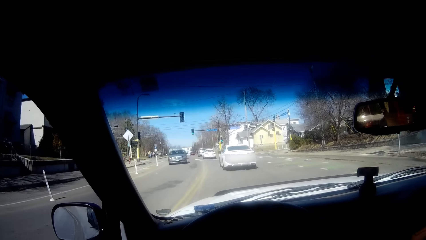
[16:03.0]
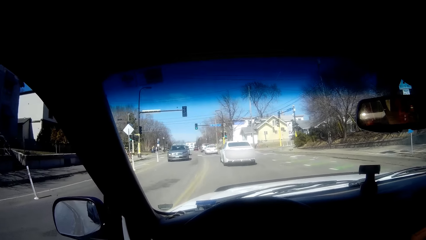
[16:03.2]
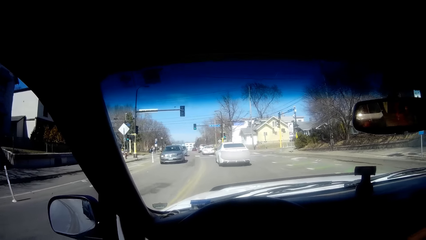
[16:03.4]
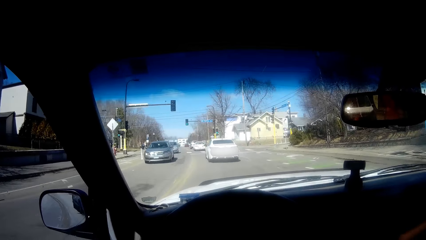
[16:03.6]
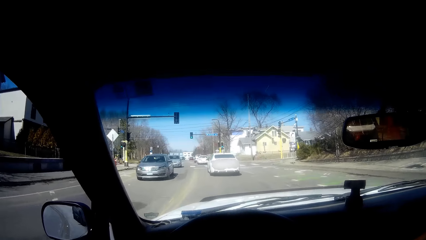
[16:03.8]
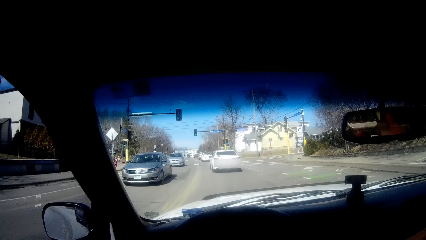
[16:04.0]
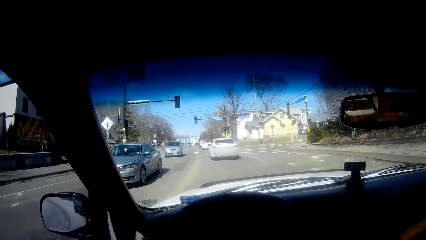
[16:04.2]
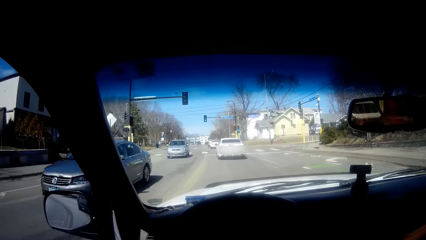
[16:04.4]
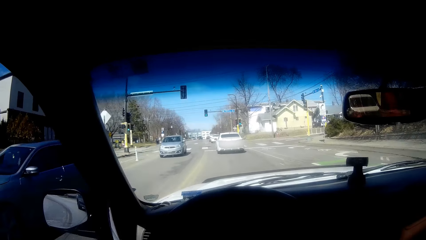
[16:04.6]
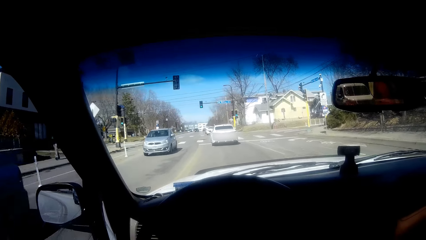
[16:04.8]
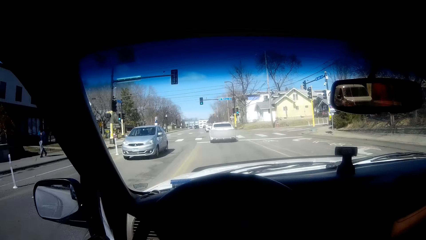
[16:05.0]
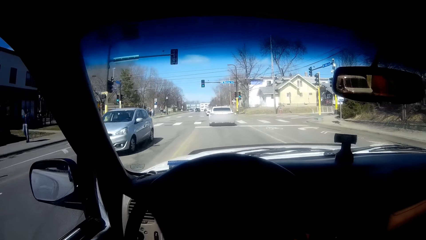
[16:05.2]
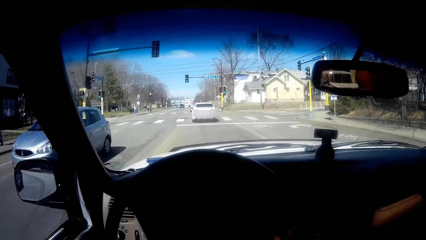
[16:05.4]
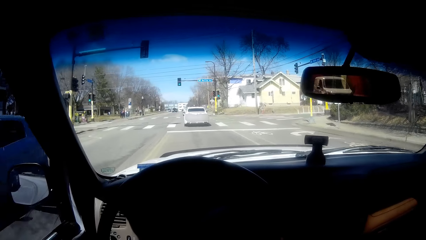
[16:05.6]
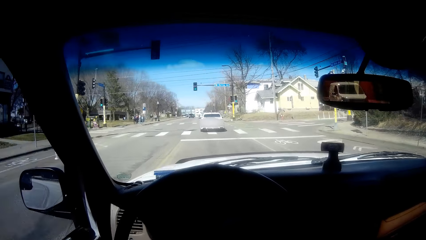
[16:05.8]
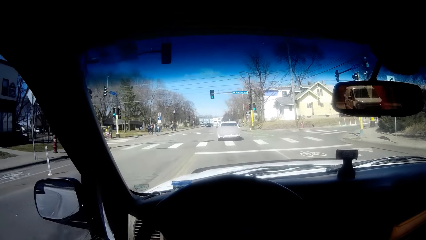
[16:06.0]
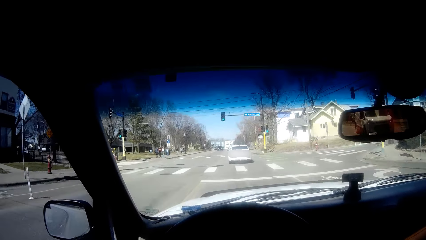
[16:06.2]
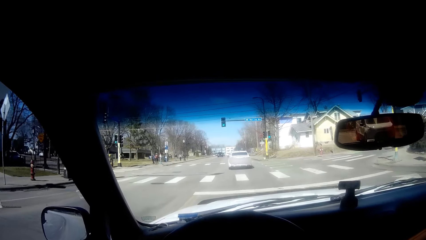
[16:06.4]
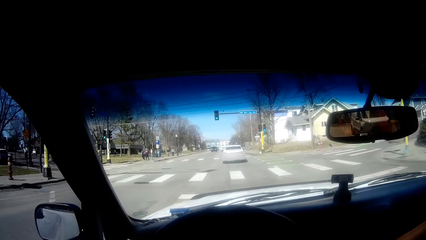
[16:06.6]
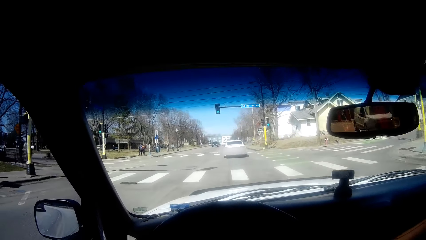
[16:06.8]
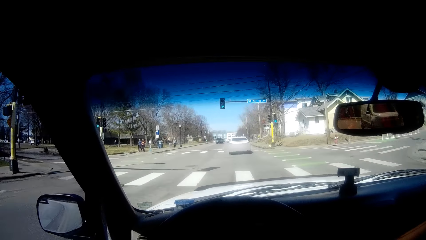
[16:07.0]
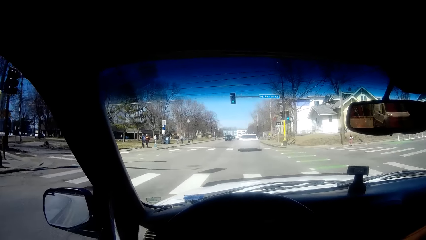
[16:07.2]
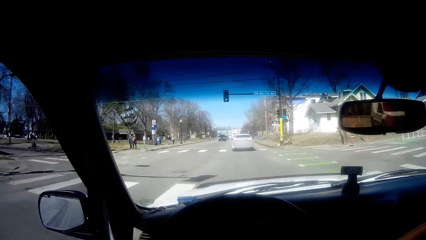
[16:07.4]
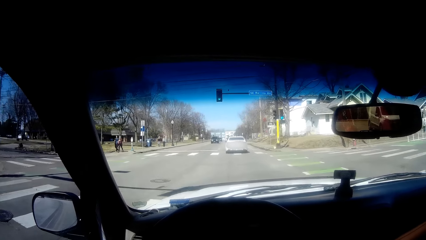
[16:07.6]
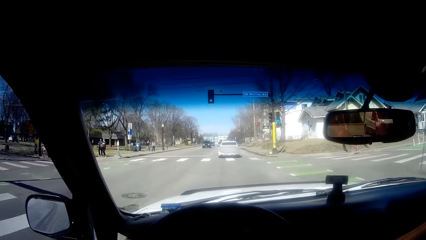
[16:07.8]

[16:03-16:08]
The camera wearer drives the car.

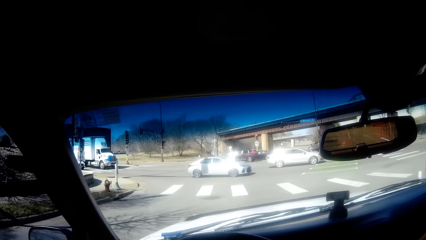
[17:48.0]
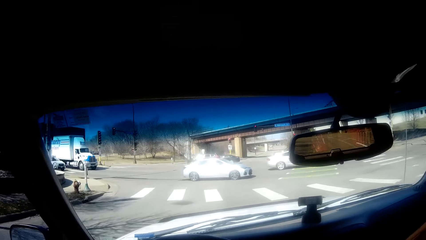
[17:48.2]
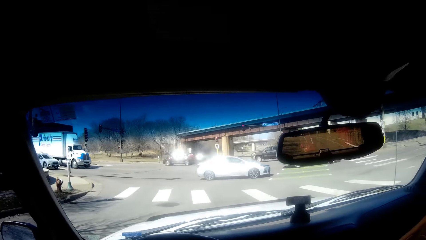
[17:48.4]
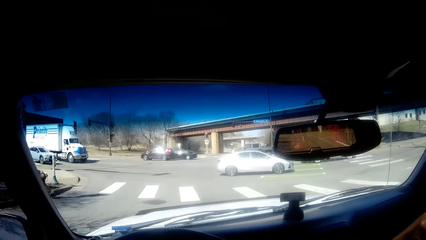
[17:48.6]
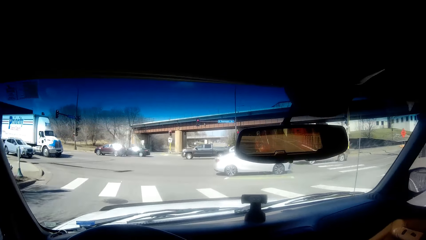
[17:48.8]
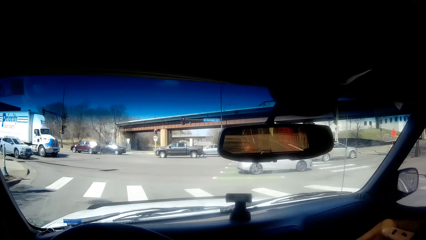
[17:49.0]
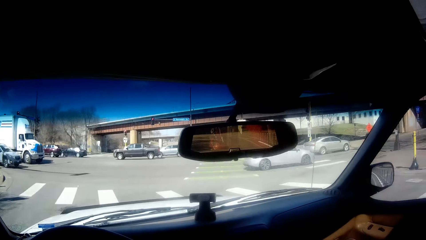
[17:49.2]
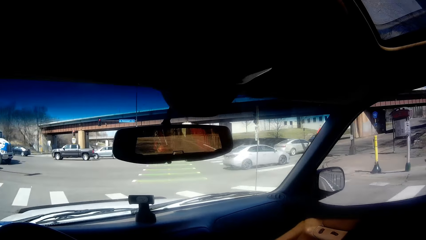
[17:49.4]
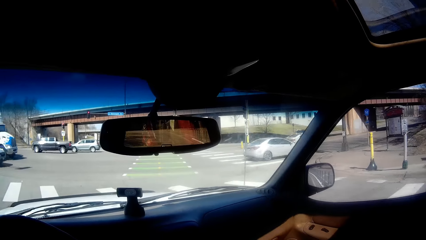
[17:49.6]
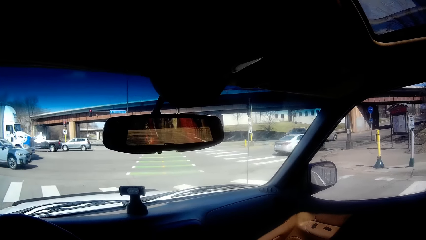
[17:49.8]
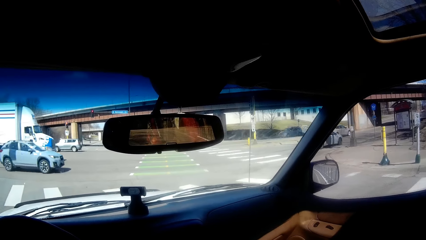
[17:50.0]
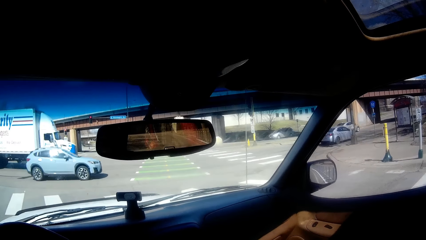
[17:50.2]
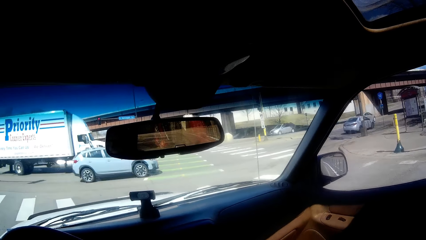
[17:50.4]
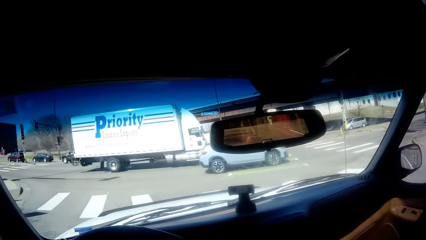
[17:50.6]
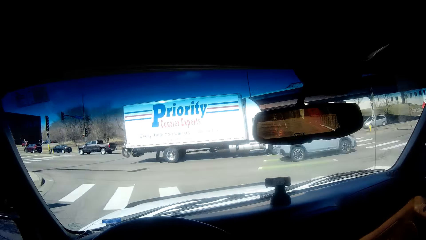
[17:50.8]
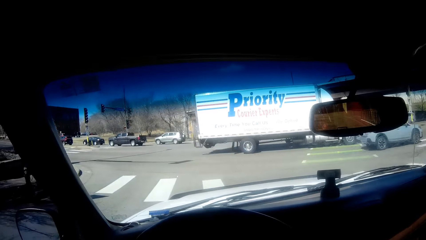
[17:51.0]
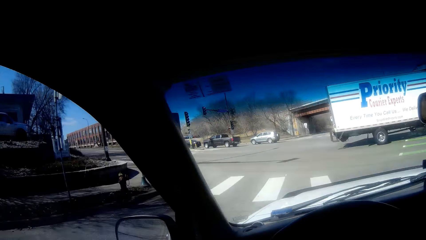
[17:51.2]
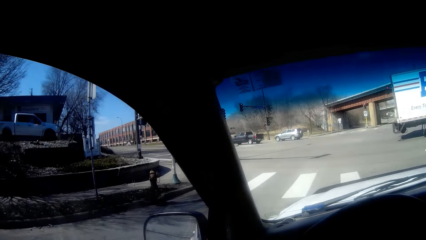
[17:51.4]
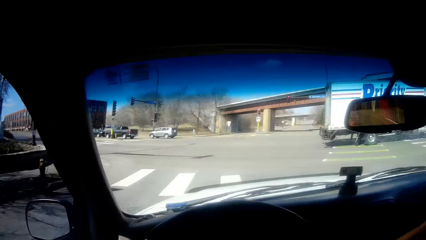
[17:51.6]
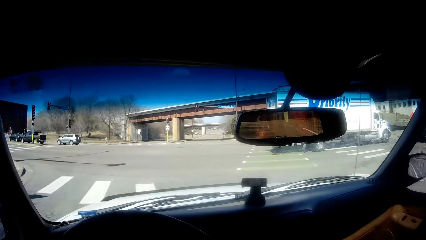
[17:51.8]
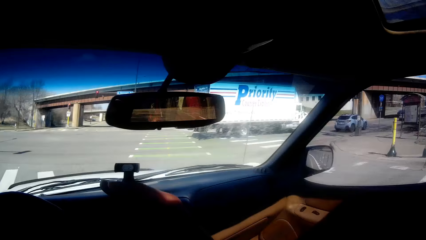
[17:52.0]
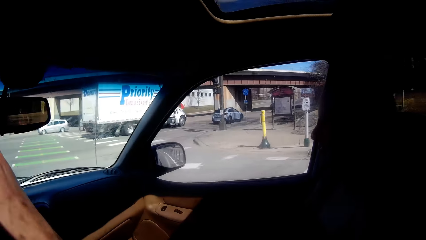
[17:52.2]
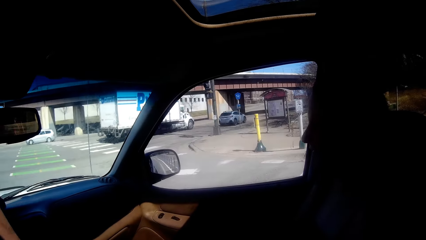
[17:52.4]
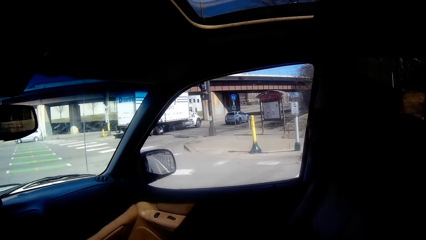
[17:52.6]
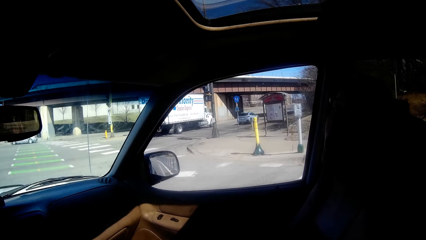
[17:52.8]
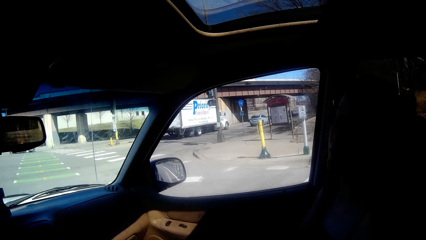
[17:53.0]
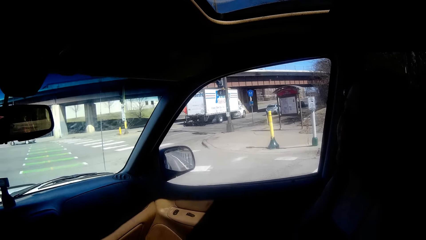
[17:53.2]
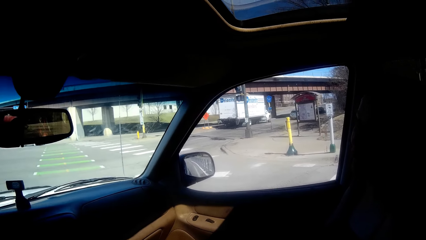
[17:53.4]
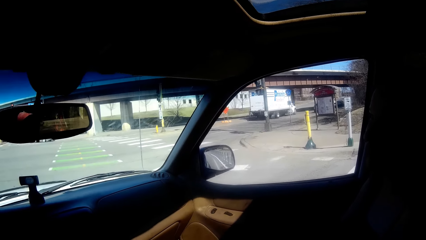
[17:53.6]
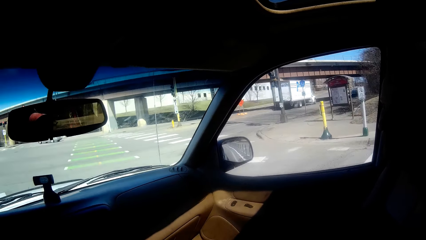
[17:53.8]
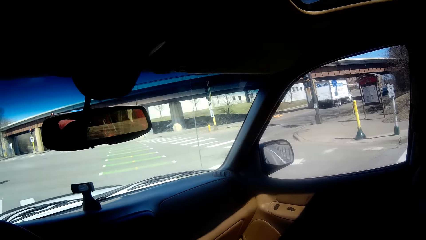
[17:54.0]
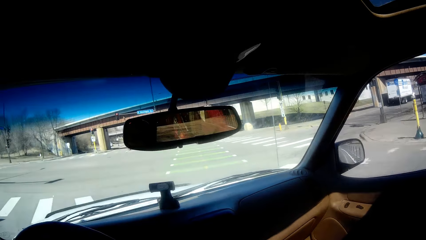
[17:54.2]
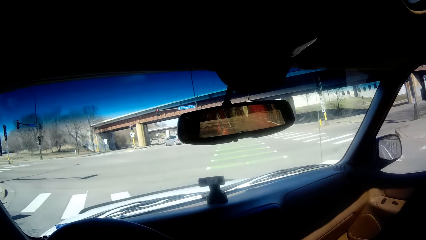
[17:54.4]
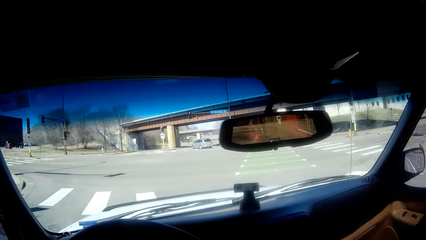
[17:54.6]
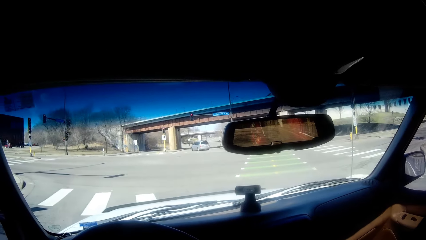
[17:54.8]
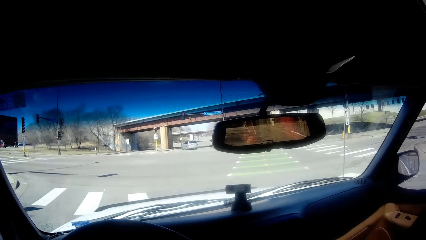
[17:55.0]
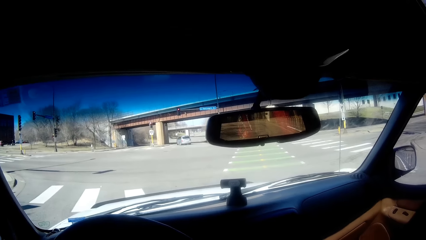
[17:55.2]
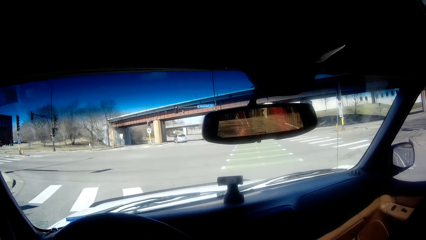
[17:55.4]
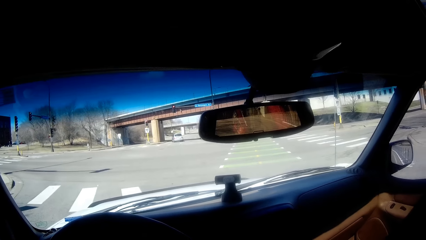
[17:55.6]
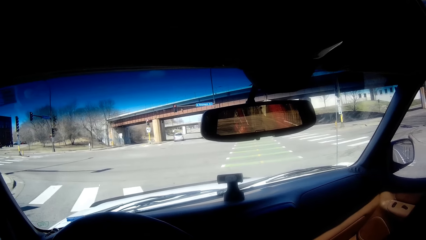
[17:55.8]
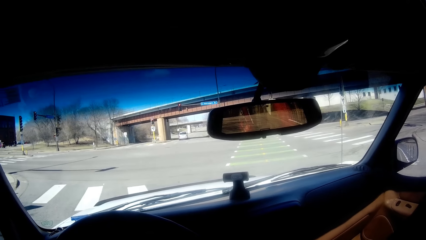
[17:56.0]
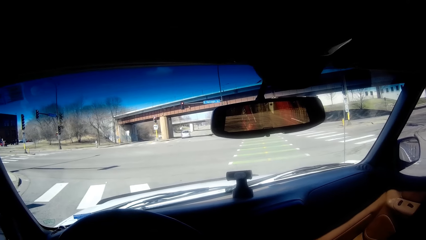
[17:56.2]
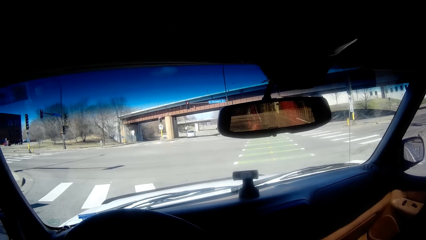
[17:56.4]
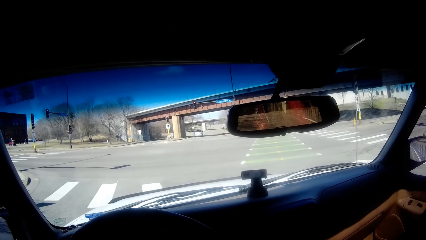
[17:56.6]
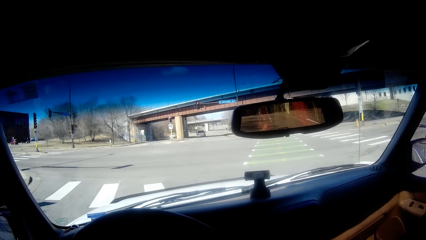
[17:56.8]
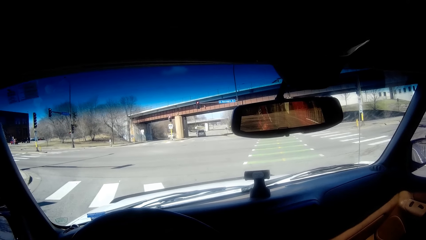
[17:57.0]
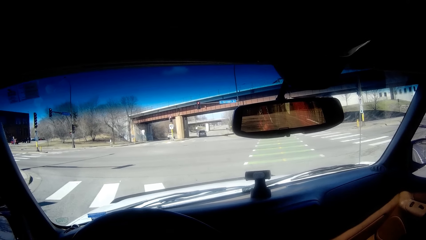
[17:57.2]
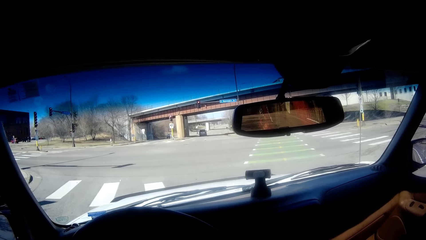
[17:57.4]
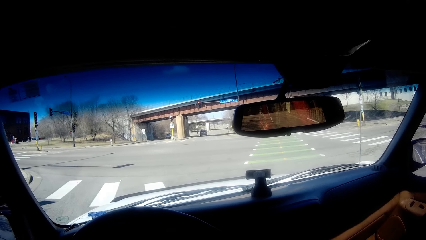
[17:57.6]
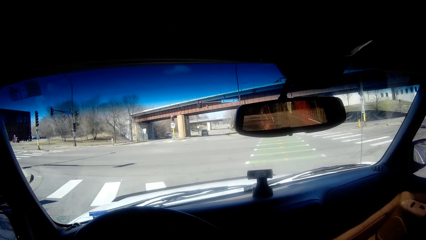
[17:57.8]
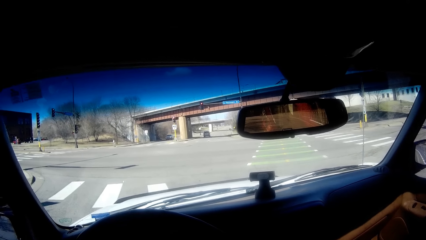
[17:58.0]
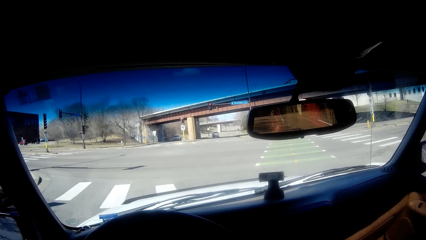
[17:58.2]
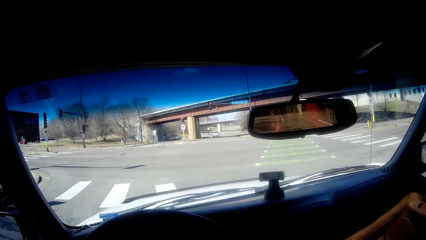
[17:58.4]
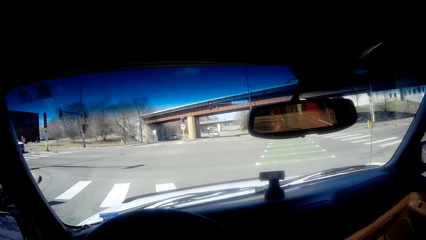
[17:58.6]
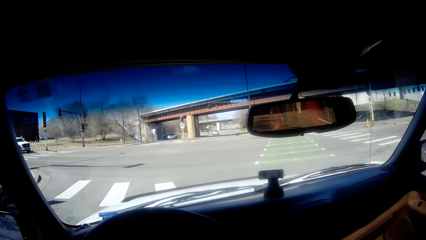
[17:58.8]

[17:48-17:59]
The camera wearer stops the car. A lady interacts with the camera wearer.
